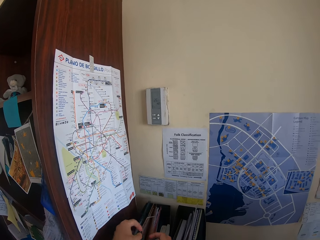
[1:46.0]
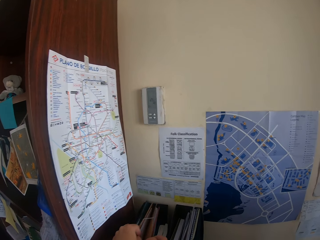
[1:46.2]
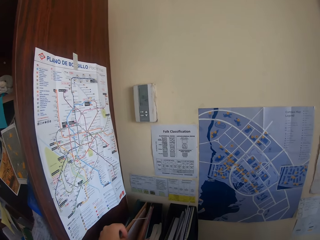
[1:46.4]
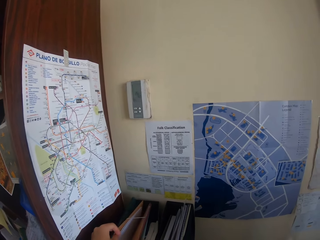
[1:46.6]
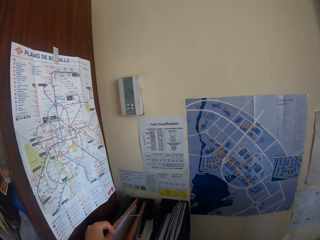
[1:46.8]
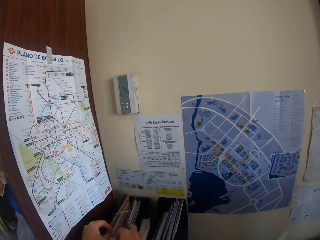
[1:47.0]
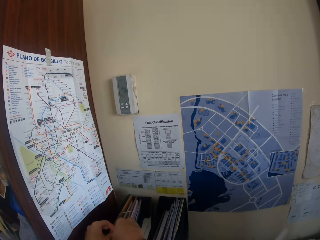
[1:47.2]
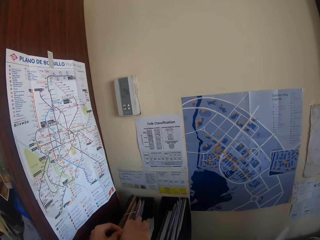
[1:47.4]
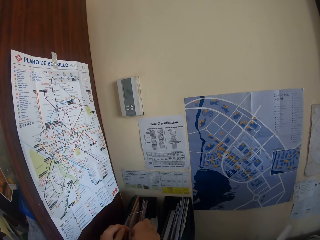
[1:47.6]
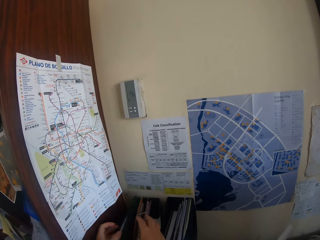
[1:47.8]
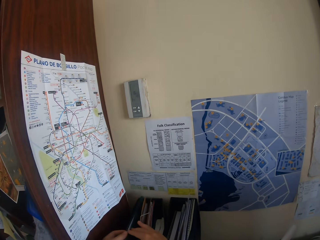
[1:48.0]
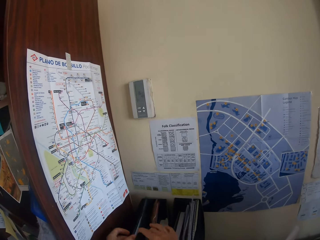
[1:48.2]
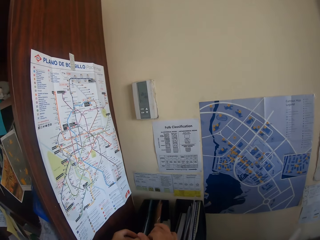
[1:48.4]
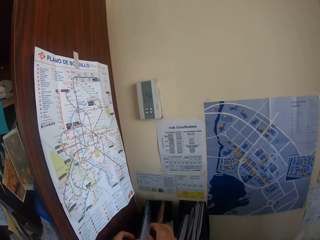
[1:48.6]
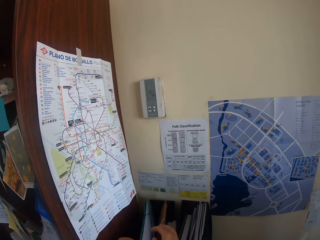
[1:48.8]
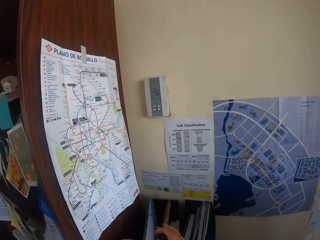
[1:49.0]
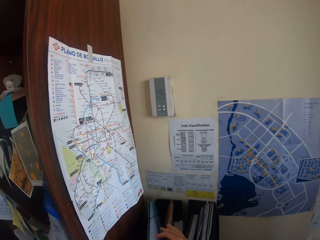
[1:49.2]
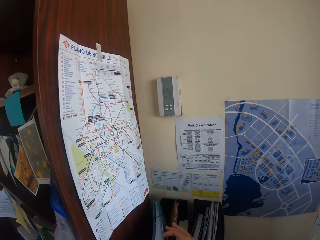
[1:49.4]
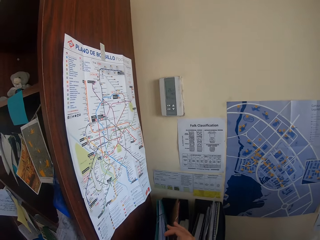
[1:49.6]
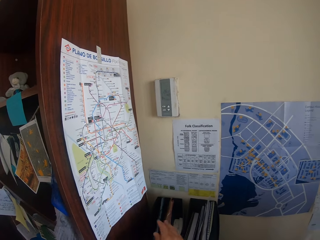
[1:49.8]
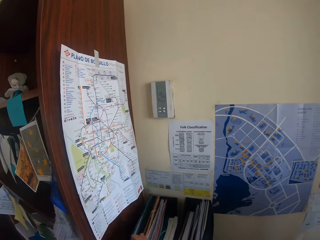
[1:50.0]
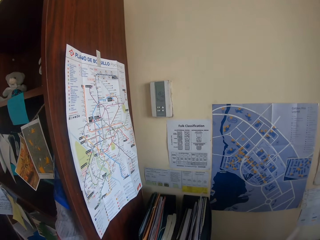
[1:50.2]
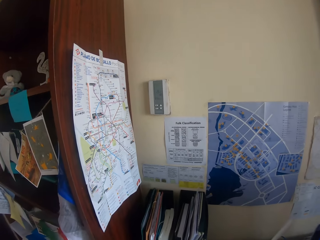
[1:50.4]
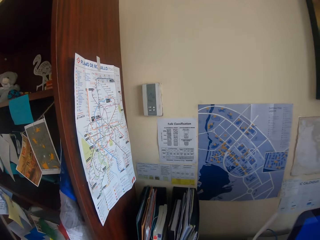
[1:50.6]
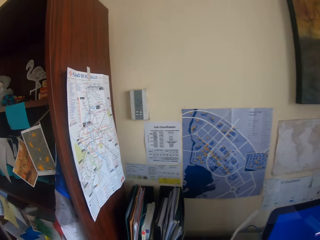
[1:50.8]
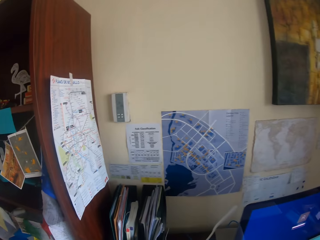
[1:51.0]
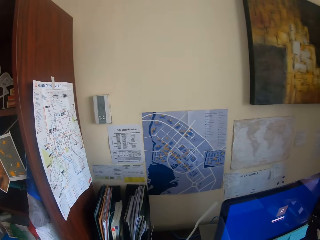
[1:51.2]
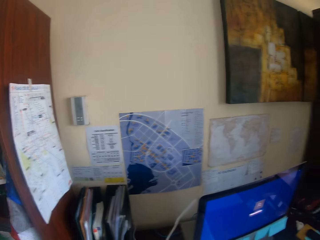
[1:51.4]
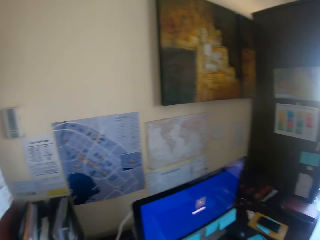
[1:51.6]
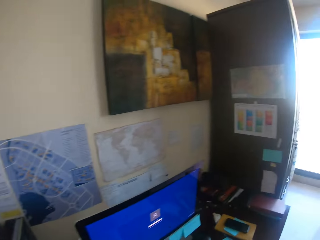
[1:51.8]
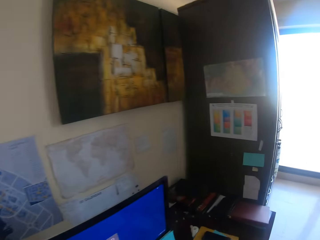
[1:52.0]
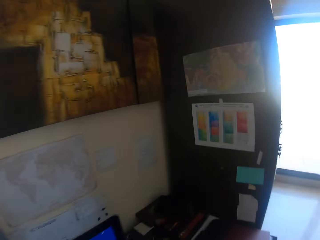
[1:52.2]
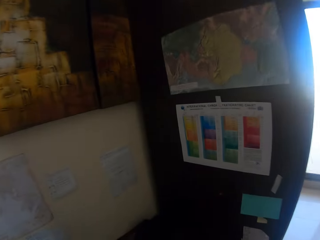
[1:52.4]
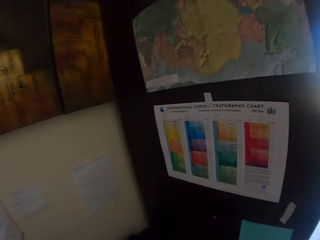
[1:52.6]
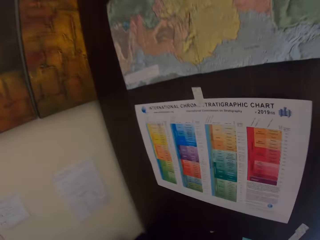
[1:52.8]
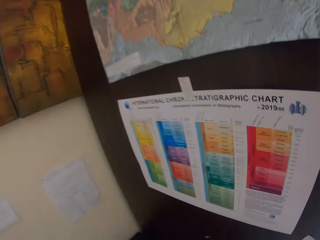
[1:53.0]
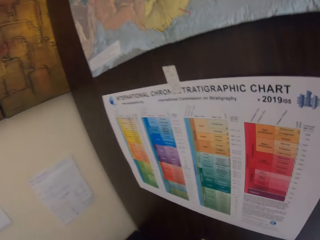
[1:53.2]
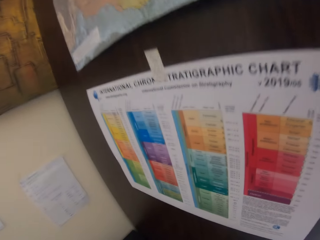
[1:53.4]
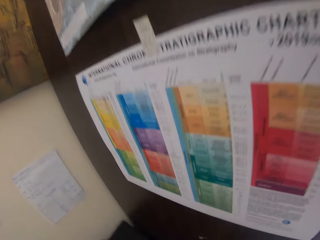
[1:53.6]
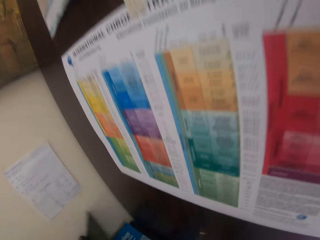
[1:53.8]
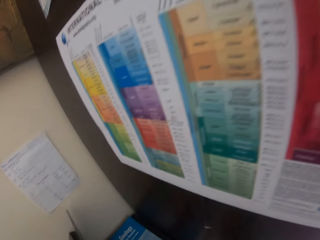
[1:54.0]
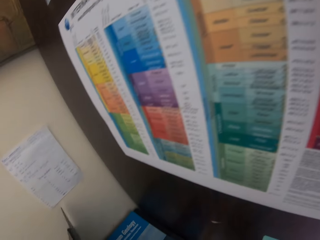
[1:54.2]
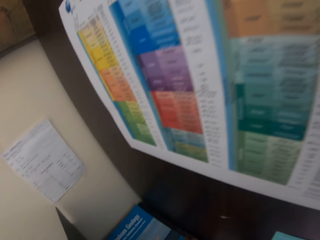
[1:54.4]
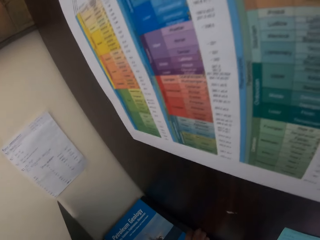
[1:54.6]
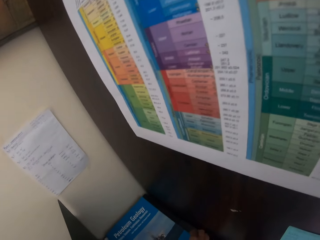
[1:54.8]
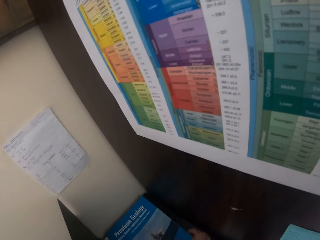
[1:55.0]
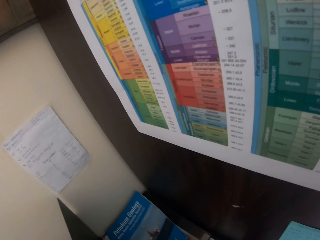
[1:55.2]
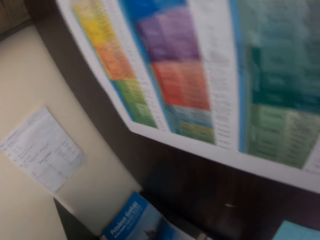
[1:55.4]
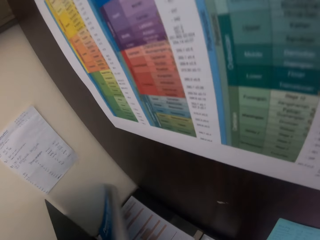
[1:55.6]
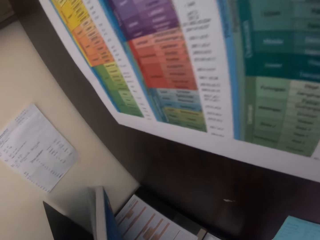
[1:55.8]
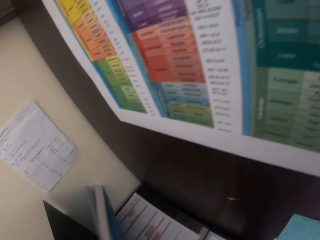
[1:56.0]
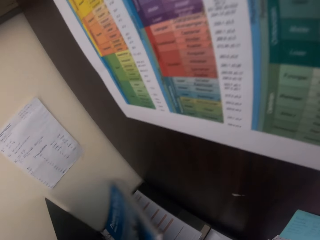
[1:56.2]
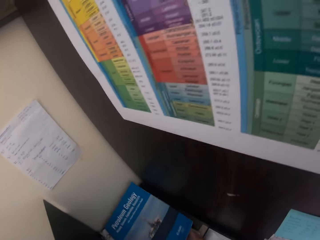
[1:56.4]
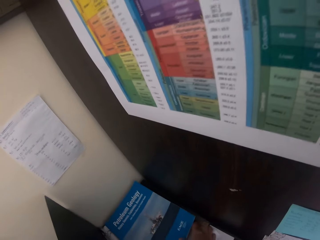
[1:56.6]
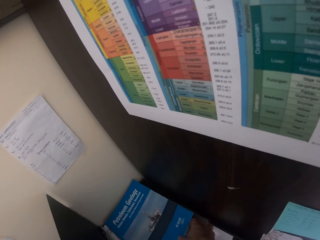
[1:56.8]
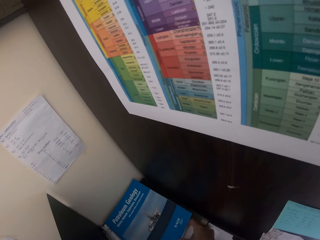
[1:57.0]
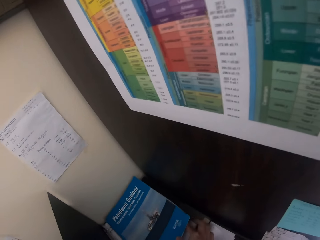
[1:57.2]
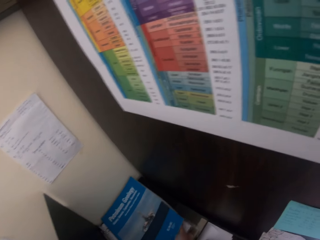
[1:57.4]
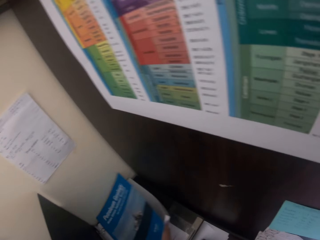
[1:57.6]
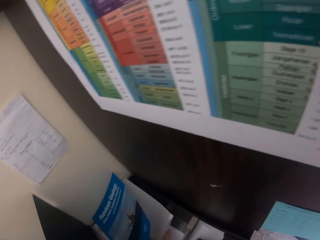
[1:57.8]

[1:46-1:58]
The camera wearer checks the file. They turn round. They move beside the desk. They check a chart. They touch a book. They open a file. They hold the book.

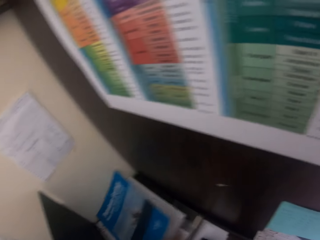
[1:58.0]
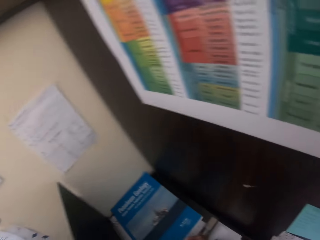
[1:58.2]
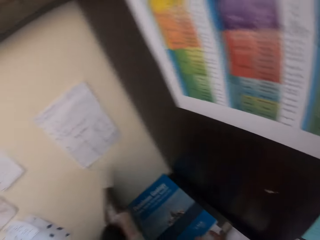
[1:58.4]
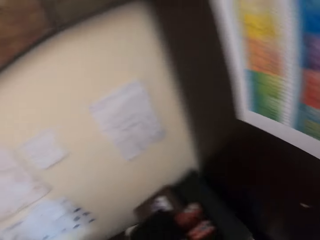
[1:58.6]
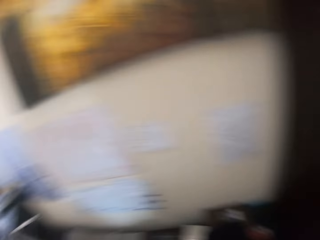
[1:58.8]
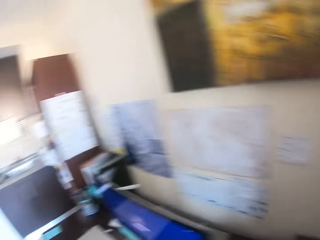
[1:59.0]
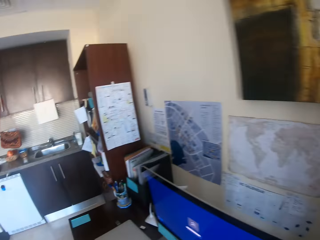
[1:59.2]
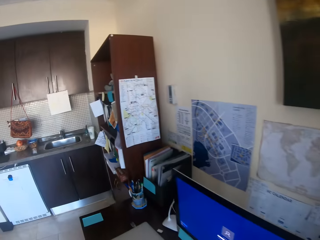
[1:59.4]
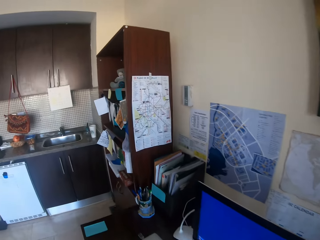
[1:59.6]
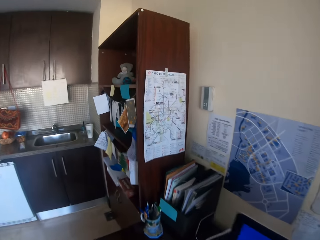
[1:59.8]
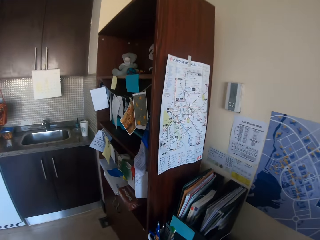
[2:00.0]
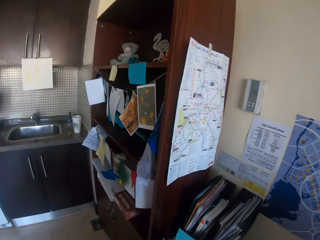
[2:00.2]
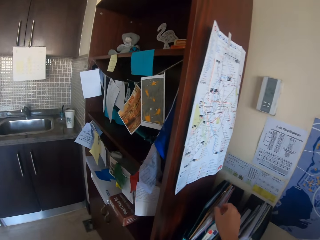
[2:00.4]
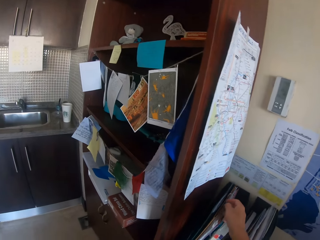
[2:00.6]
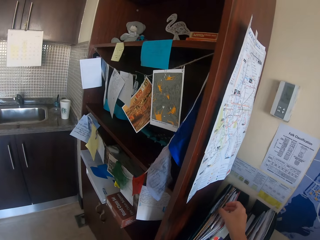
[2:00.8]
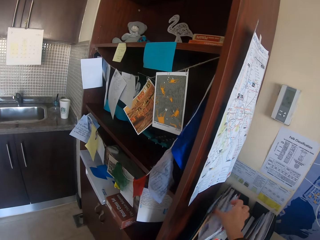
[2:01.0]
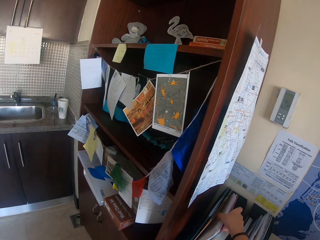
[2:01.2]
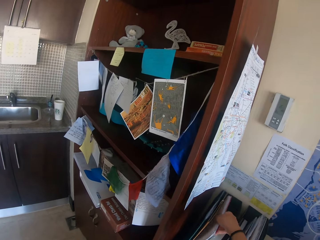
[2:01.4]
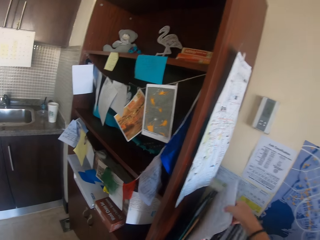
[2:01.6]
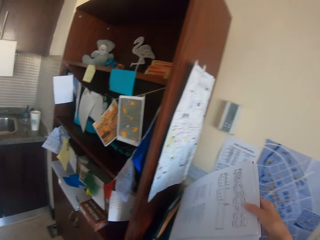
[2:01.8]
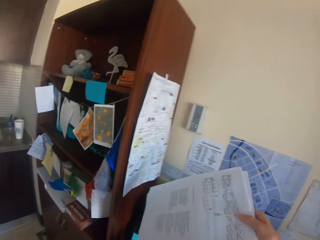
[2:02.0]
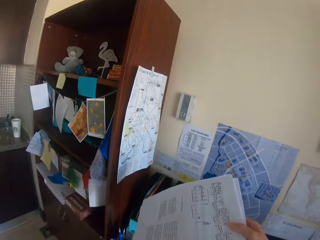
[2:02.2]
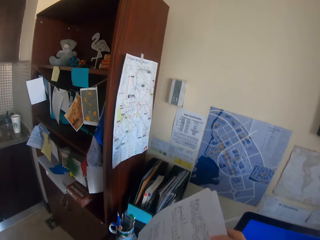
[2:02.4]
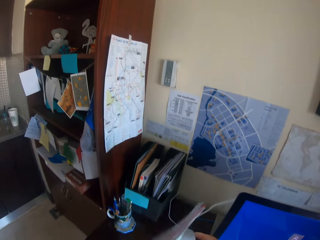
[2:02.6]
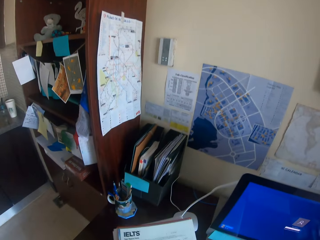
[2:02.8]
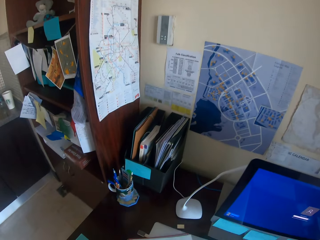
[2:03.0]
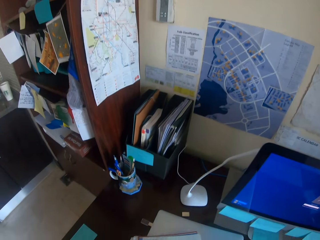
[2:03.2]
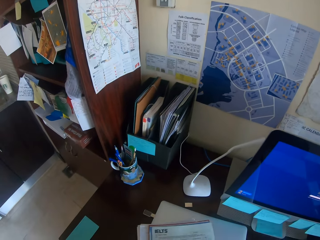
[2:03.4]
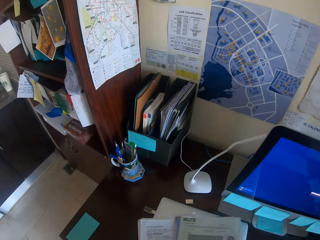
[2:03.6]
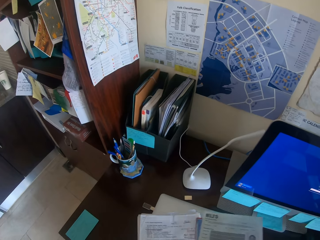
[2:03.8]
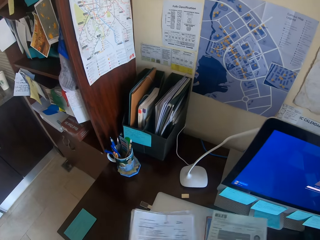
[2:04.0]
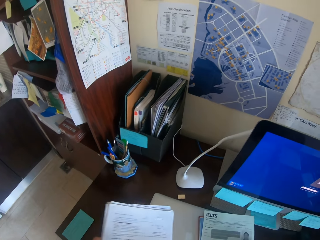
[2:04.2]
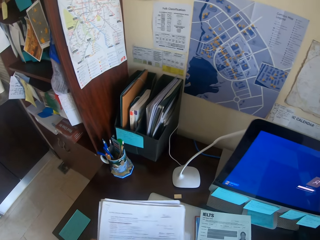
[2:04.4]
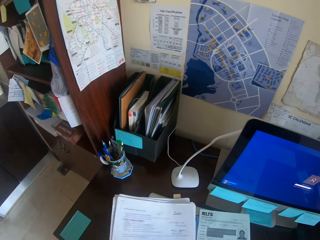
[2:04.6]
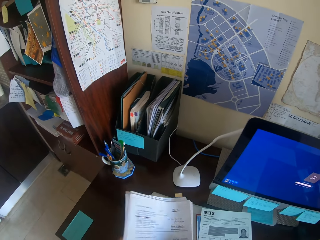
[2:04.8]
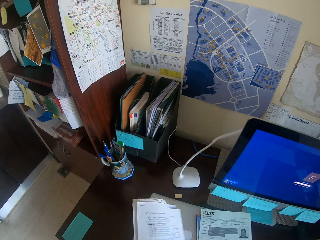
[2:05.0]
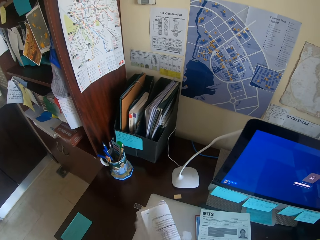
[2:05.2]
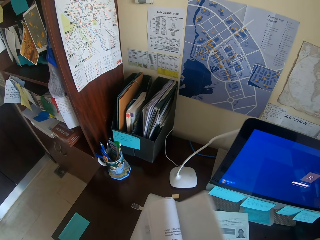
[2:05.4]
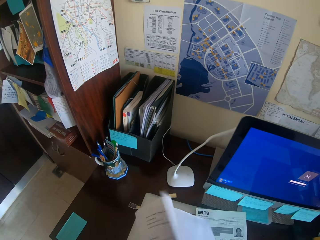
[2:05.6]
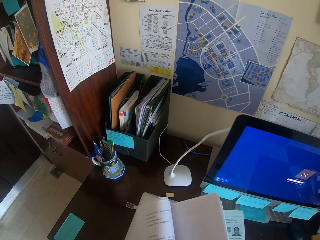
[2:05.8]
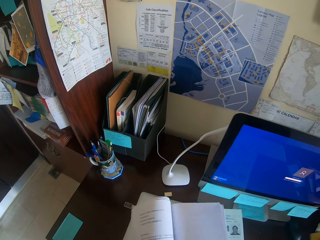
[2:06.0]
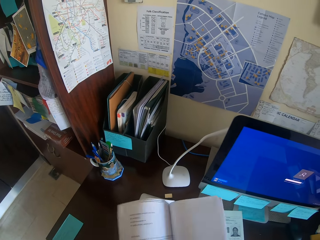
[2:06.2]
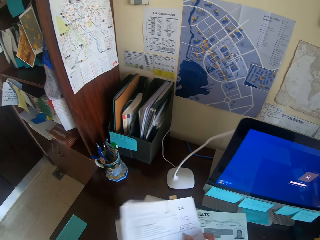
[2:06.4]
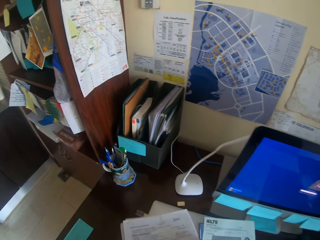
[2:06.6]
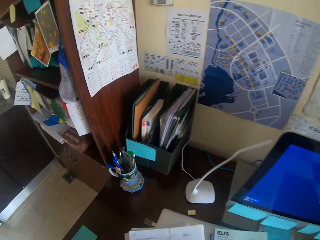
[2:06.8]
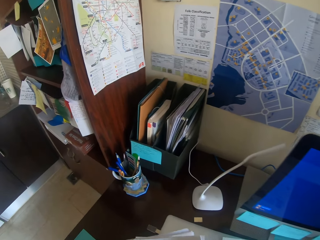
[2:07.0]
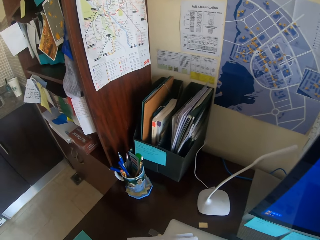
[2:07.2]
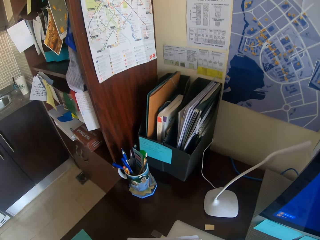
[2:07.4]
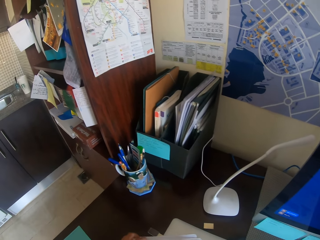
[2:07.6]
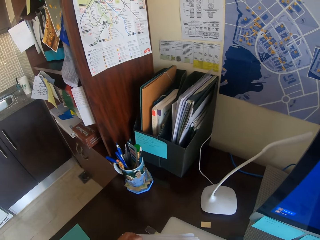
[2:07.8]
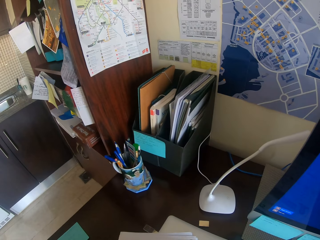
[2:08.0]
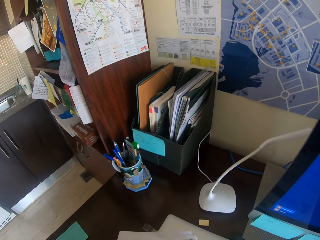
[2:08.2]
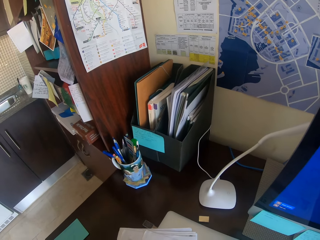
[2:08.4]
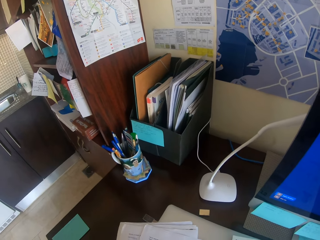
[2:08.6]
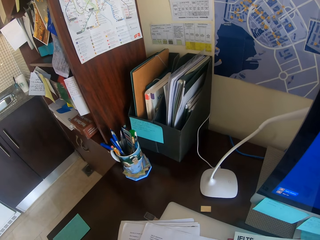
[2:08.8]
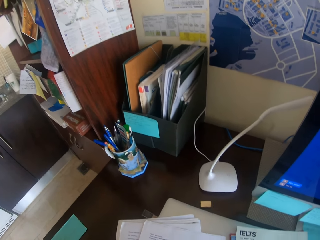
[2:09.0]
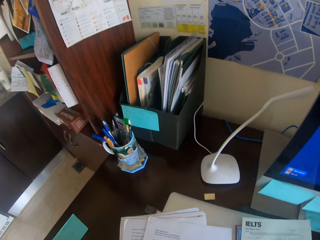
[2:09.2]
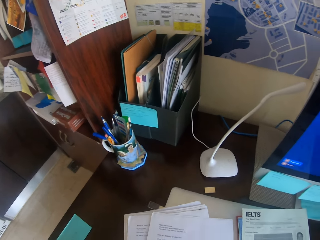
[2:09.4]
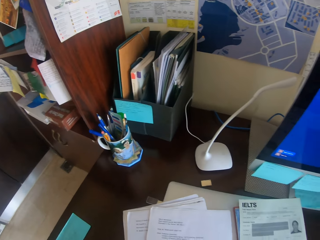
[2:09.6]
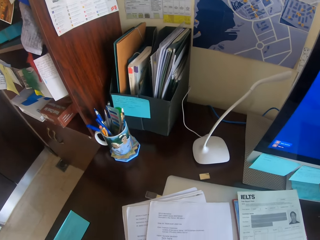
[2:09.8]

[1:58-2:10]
The camera wearer opens a book. They close the book. They drop the book. They turn round. They walk beside the desk. They take papers. They move a paper case on the desk. They put the paper on the table. They flap the papers on the hands. They open the papers. They put the papers on the desk.
